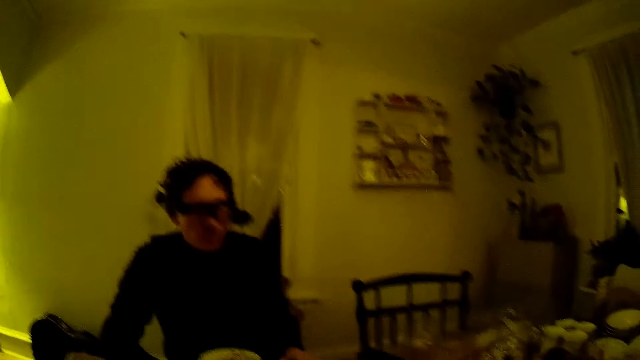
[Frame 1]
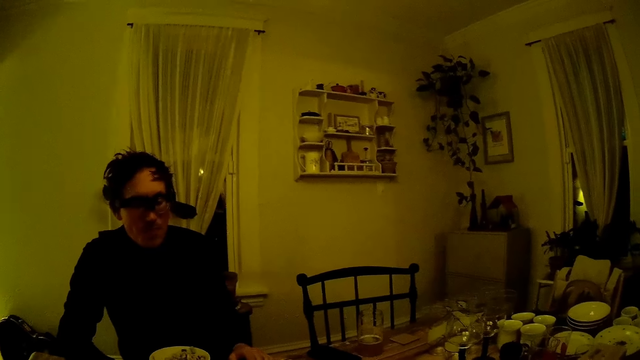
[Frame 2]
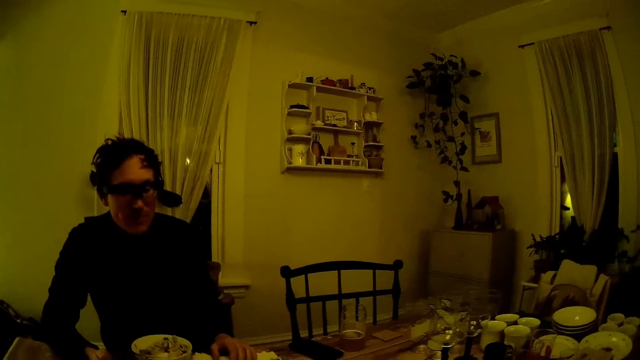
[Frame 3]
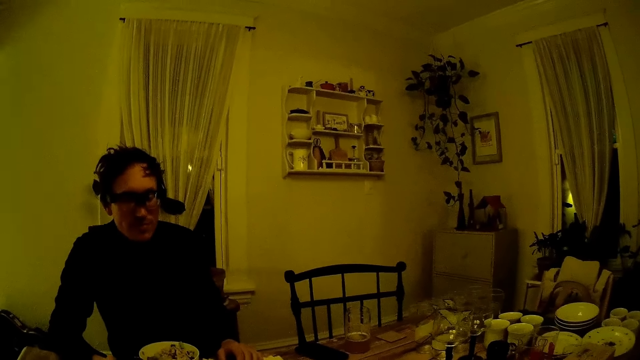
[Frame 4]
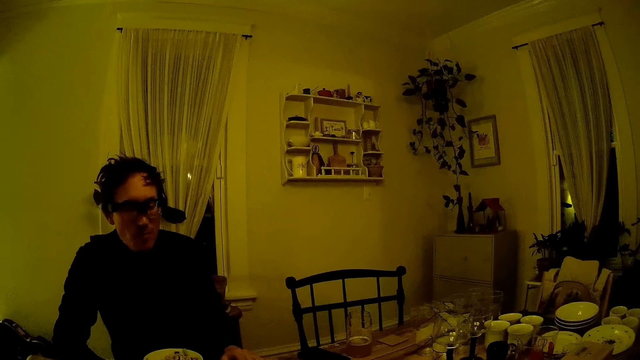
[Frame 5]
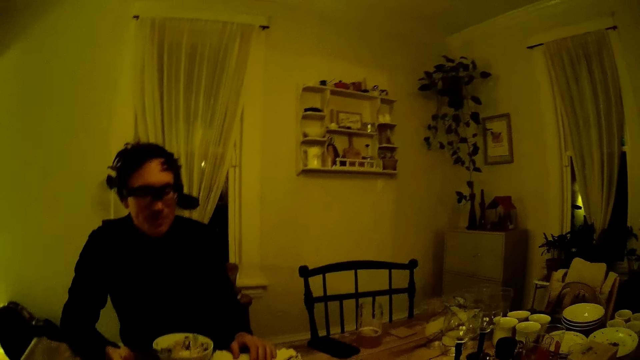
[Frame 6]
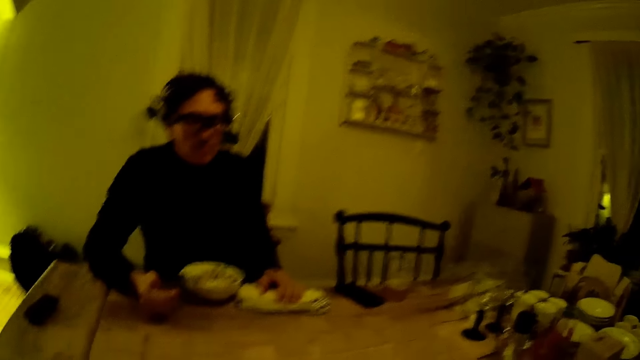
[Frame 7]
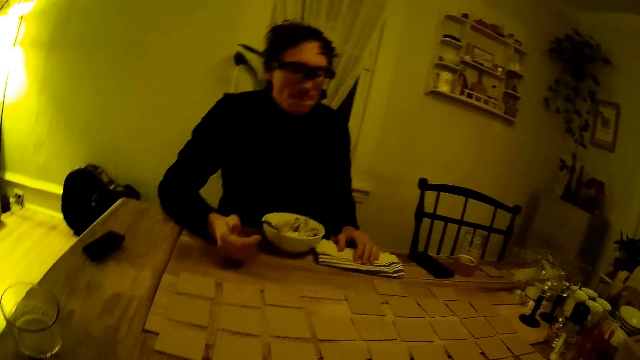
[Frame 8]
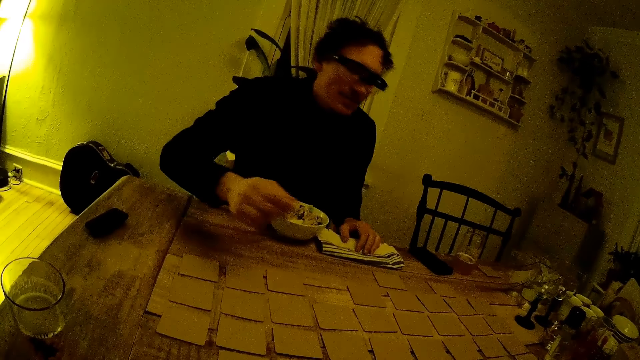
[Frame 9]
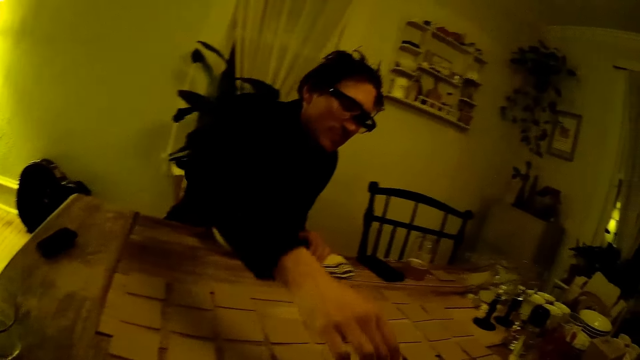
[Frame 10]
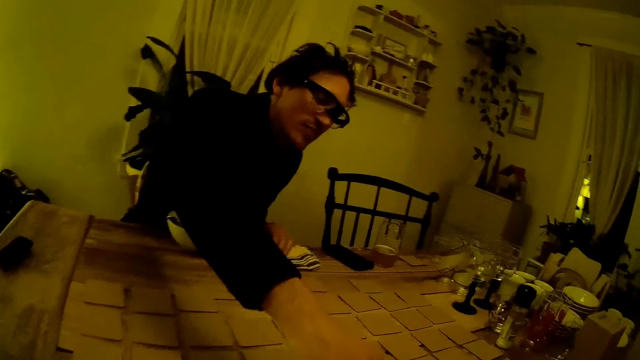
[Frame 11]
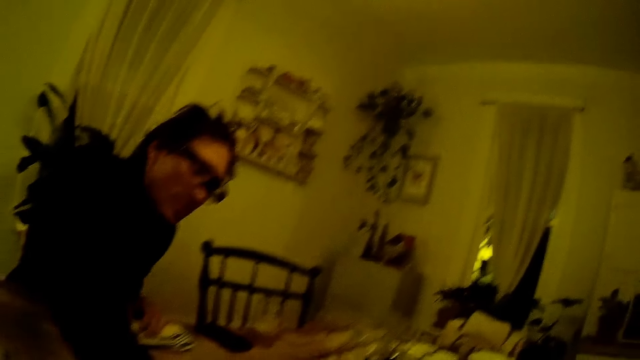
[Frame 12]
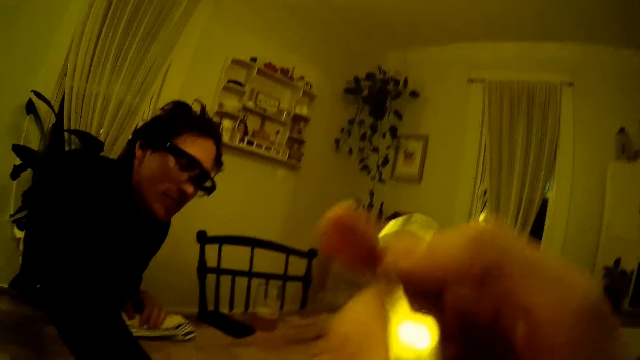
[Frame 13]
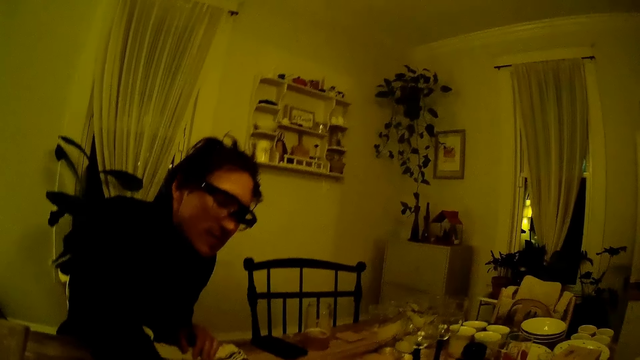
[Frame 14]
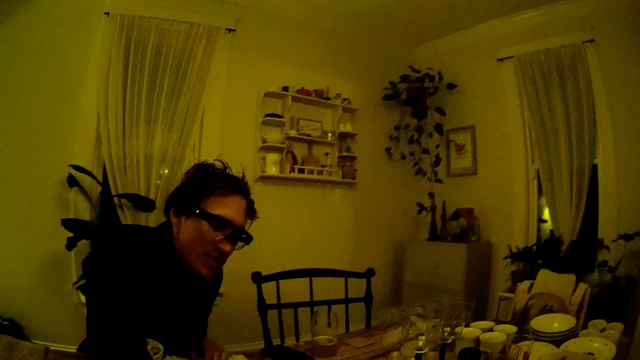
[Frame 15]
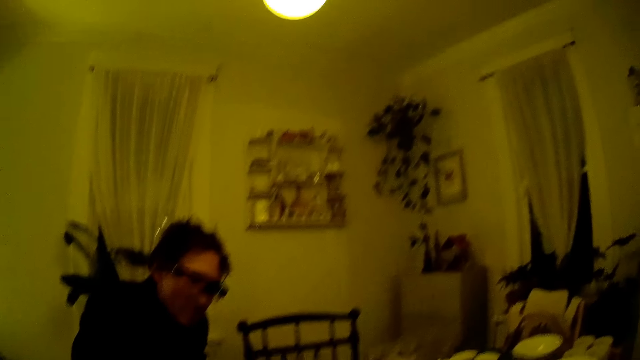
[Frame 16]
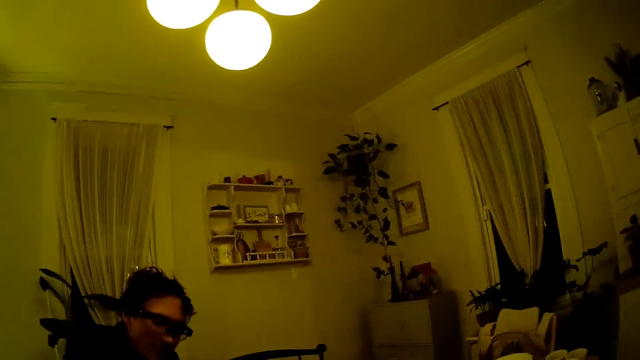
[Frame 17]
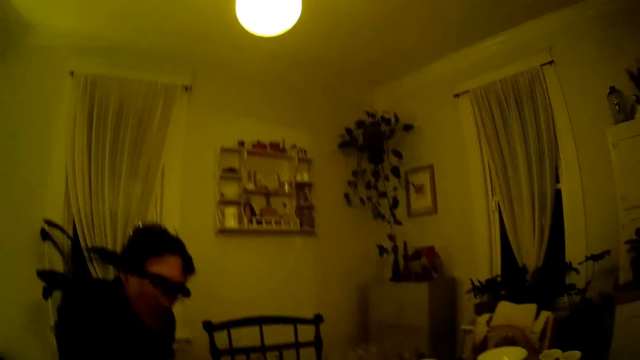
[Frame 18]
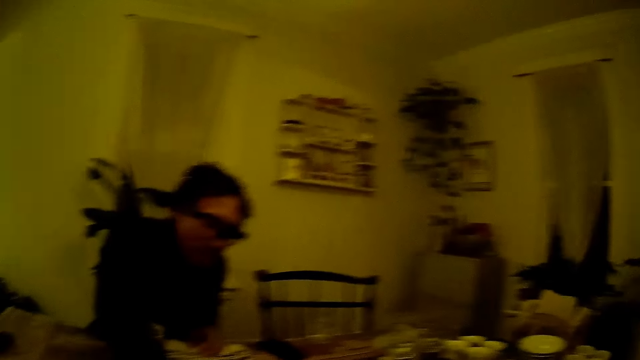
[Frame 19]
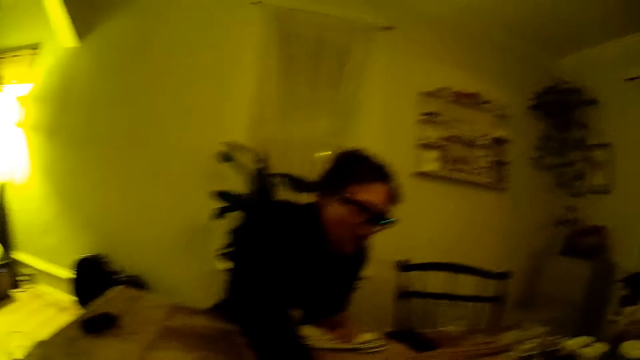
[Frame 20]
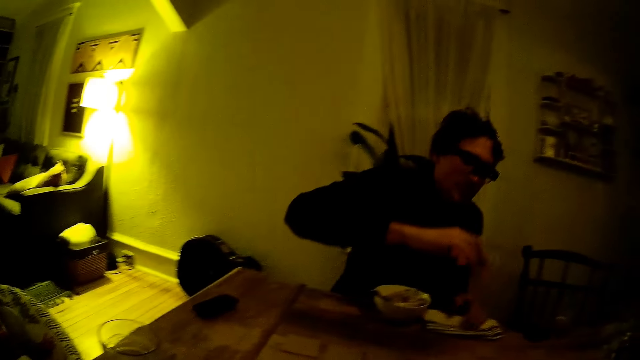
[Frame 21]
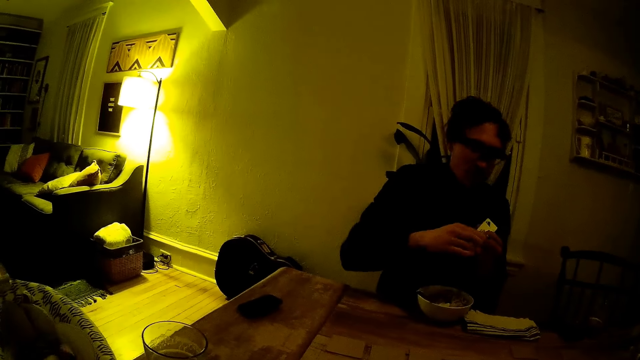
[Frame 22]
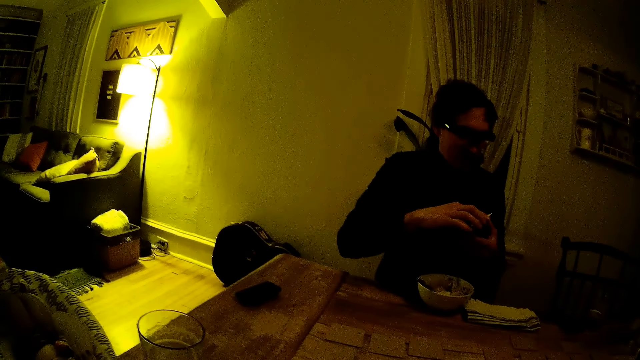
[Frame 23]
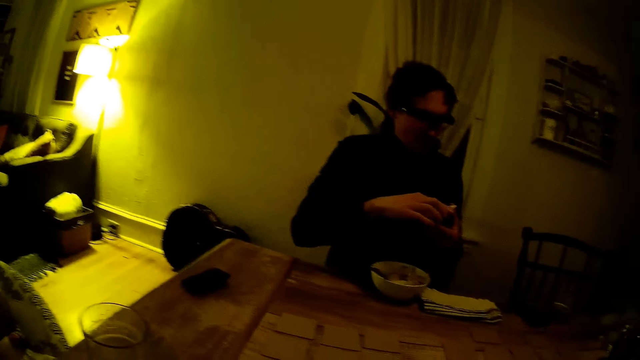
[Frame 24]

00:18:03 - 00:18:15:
The man picks cards from the table. The camera wearer eats the food with the spoon. She lifts the spoon with her right hand. The man picks two cards from the table with his right hand. He shuffles the cards in his hands. He holds the cards with both hands.

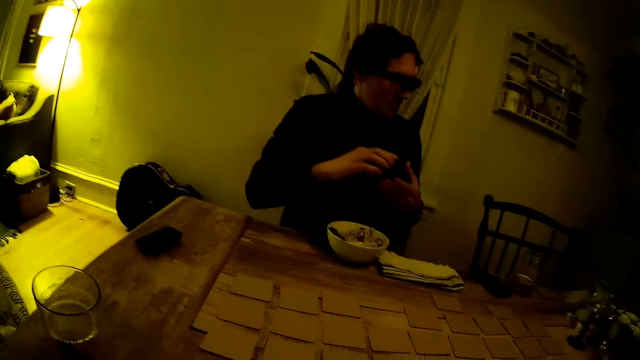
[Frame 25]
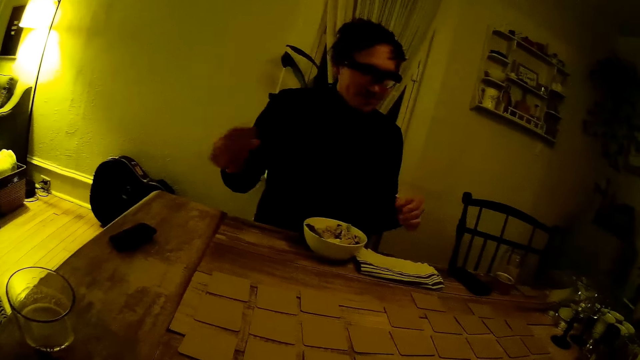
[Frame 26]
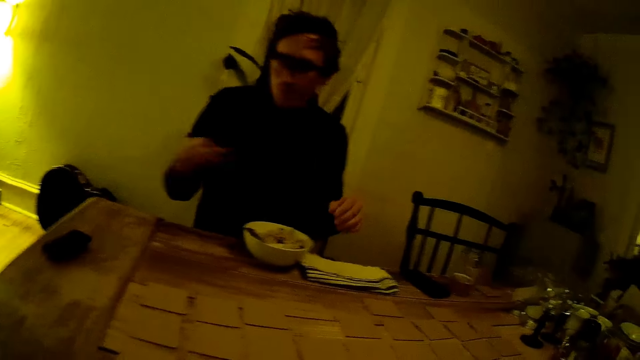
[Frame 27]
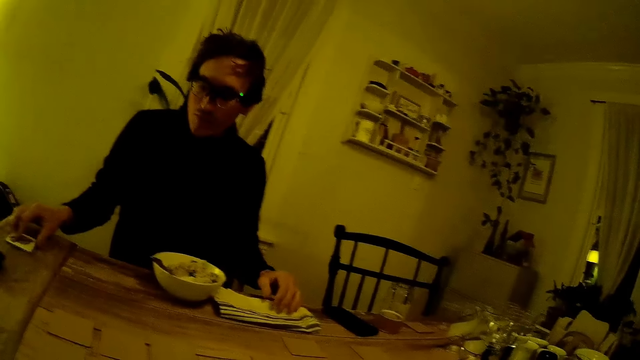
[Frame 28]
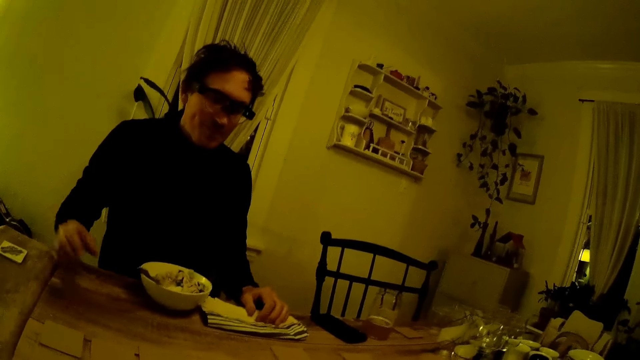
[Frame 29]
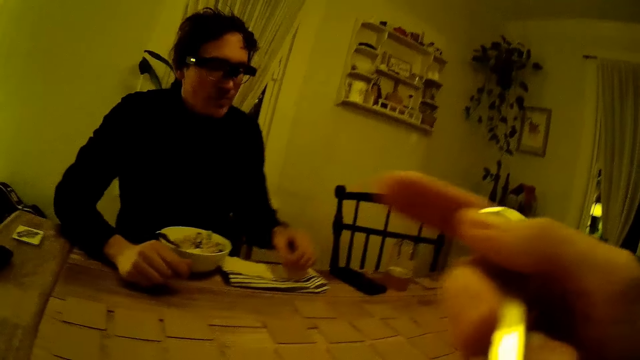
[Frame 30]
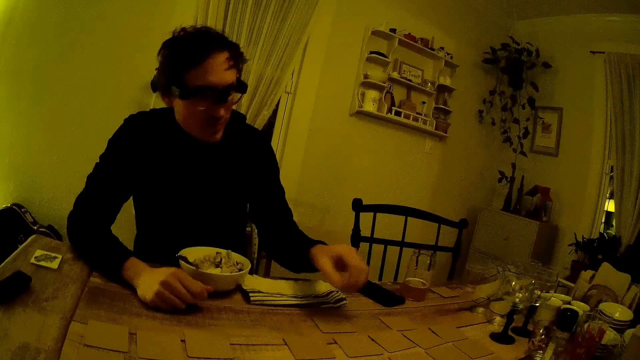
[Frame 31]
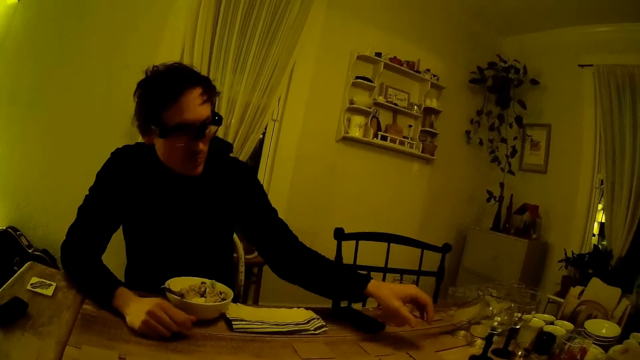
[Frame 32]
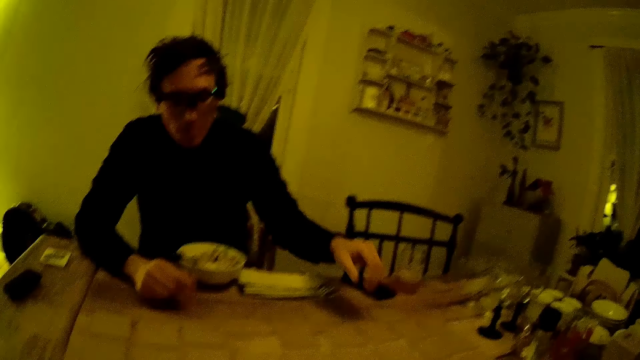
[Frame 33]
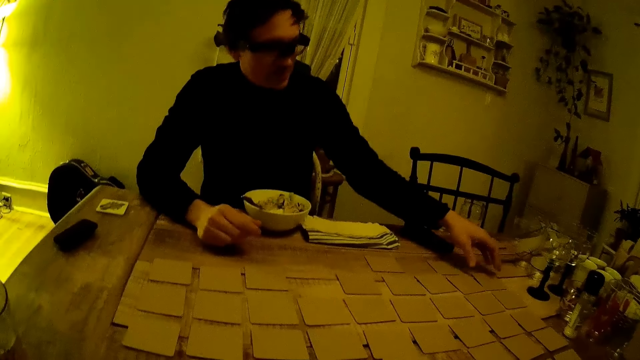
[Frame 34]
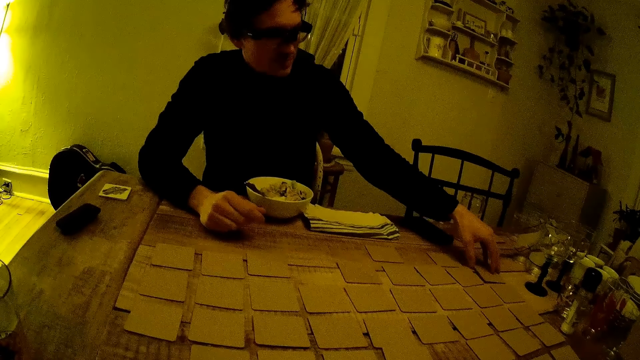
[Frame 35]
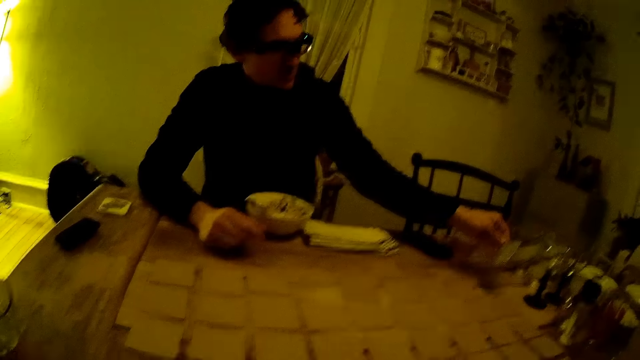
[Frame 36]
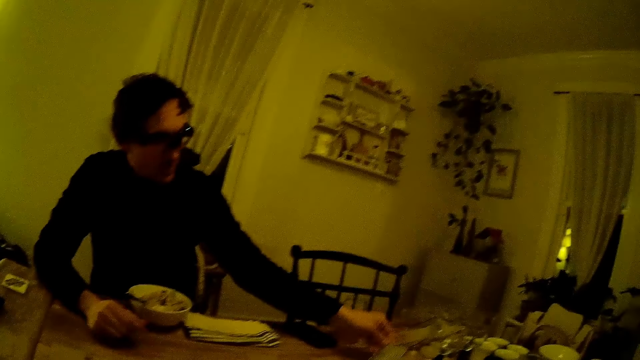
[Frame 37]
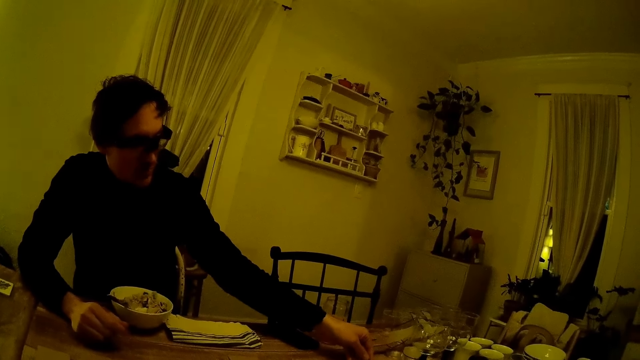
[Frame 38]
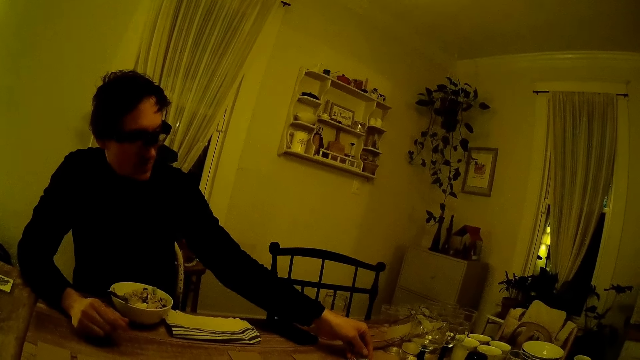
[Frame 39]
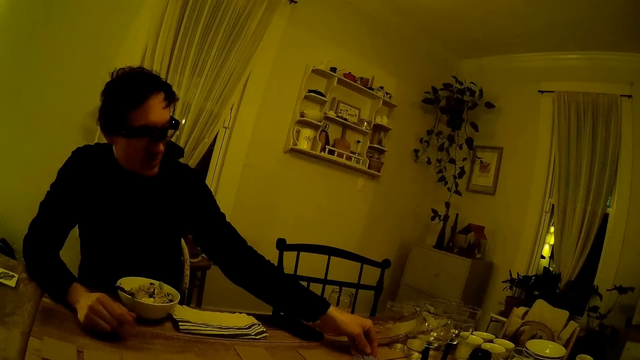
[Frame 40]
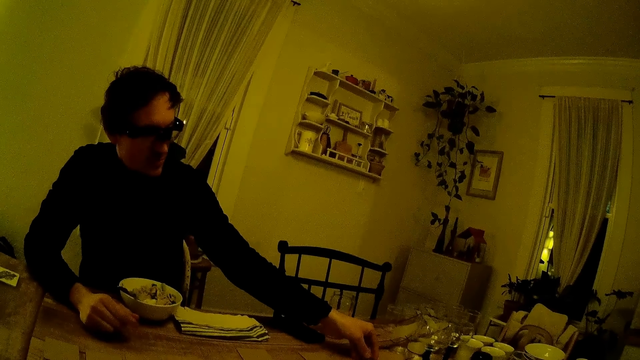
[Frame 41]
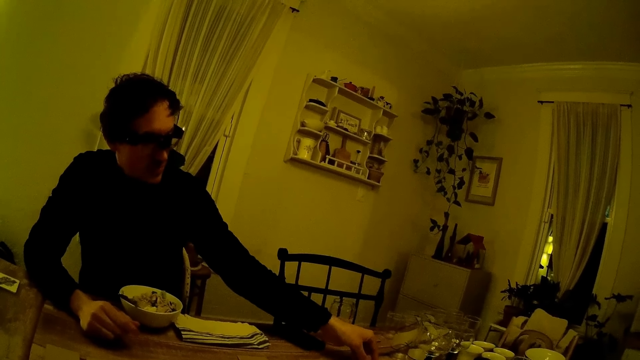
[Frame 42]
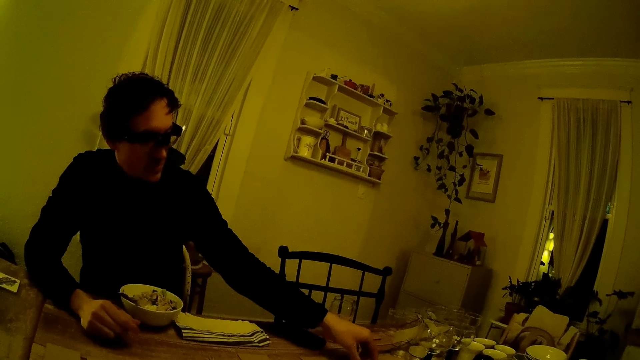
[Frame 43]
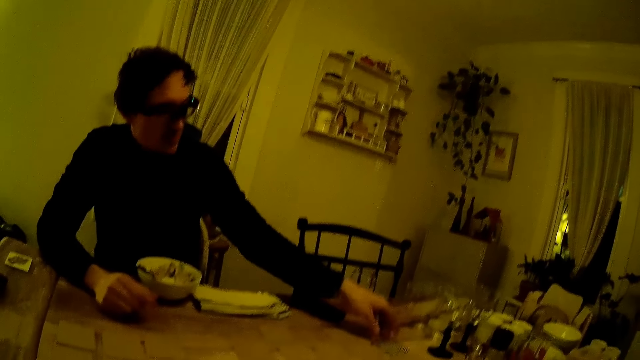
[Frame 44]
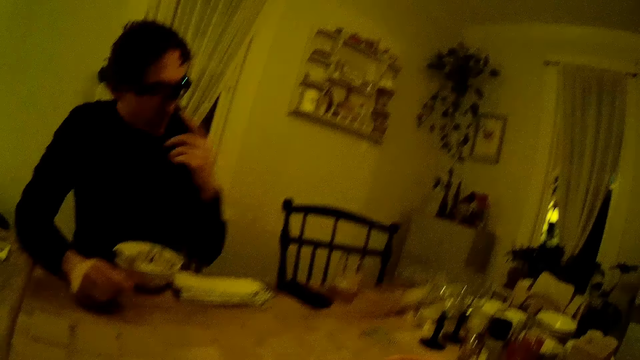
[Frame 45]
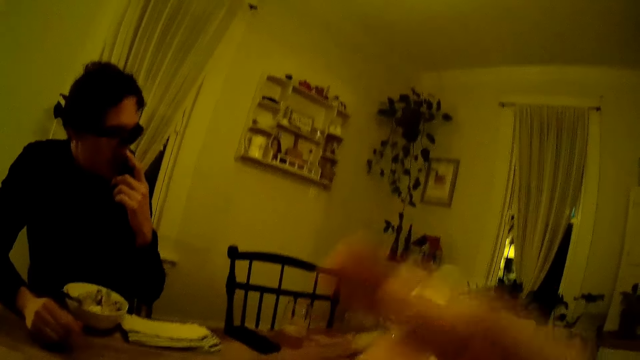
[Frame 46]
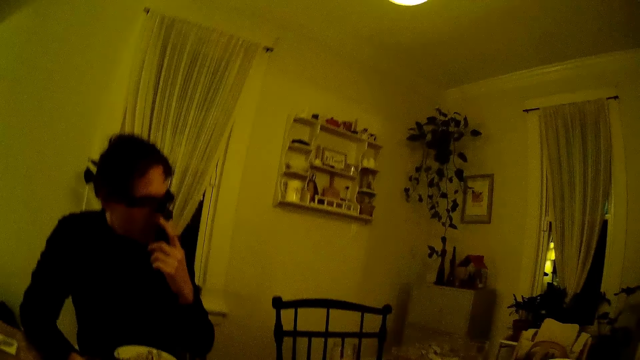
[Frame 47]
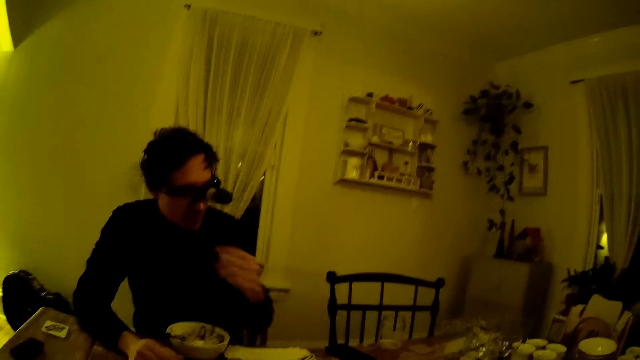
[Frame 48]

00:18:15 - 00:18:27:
The man drops the set of cards in his right hand on the table. The camera wearer holds a spoon. The man flips a brown card on the table with his left hand. He picks a card on the table. He flips the brown card back with his left hand. He scratches his nose with his left hand.
